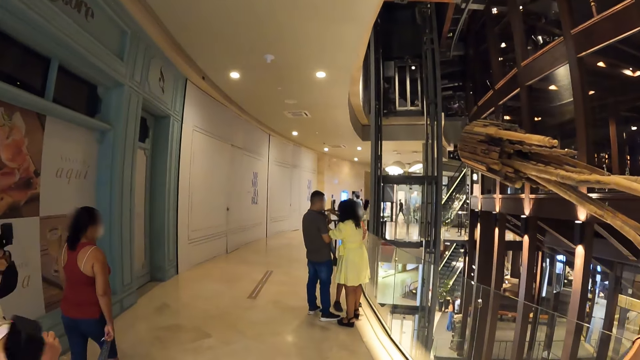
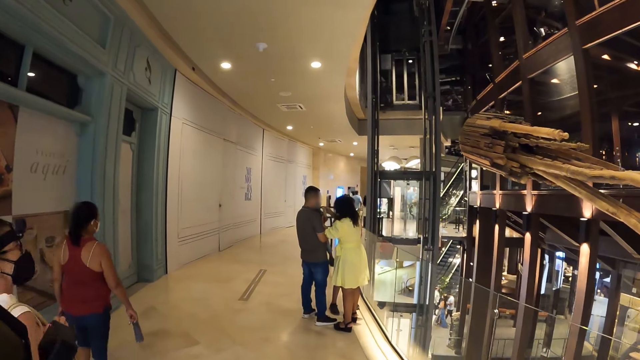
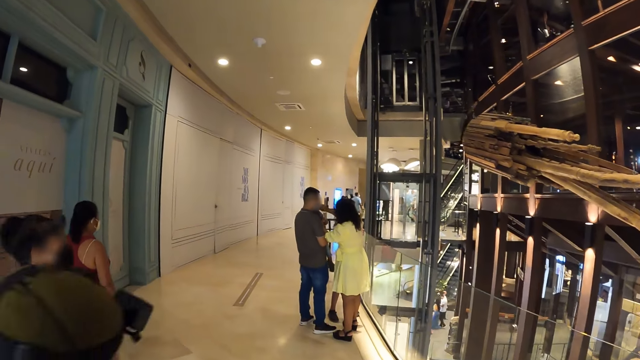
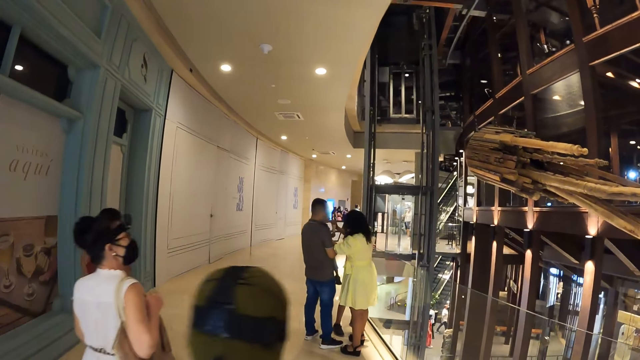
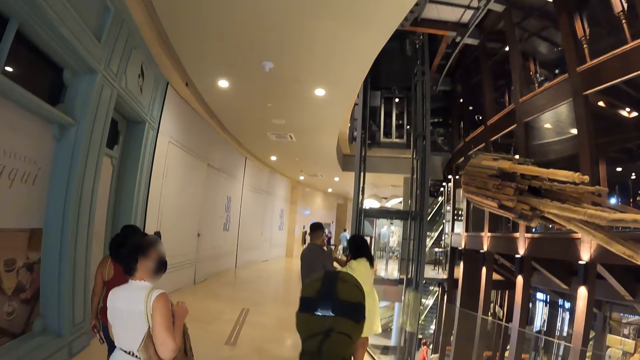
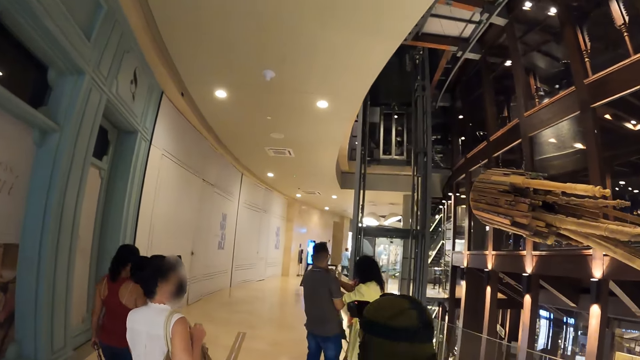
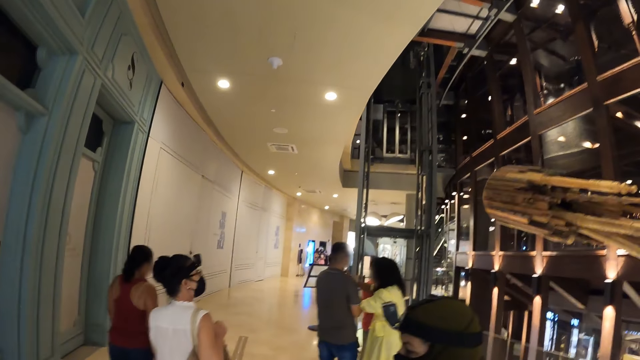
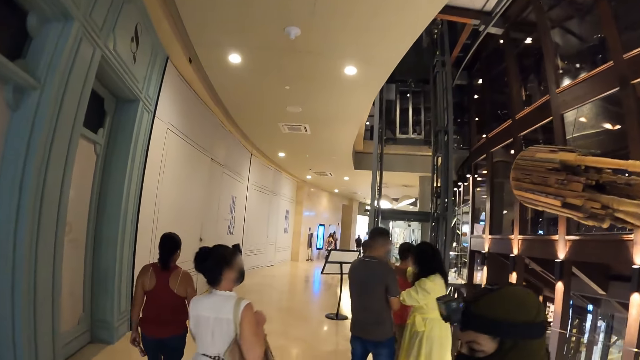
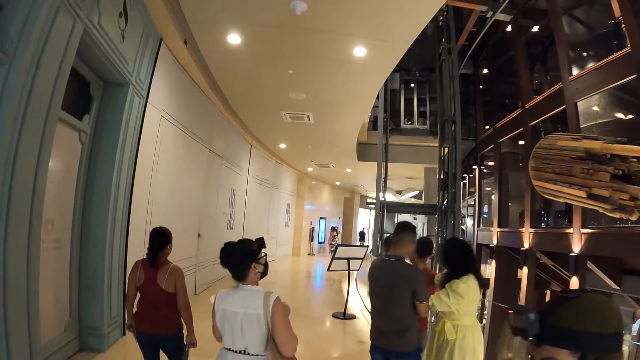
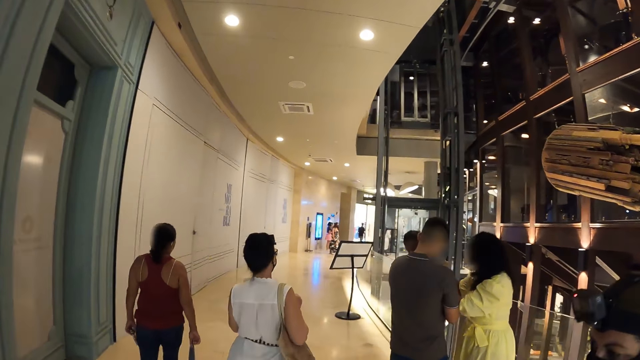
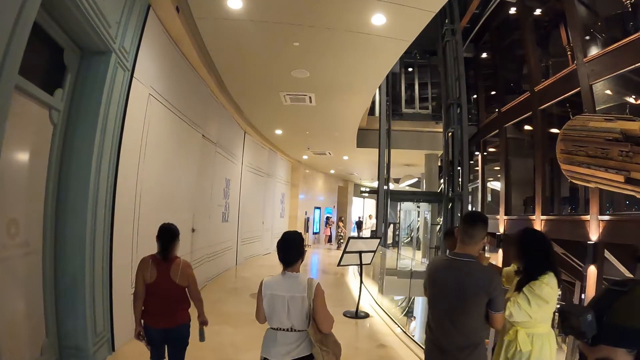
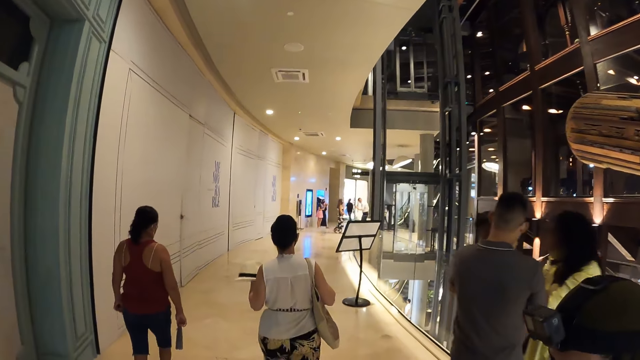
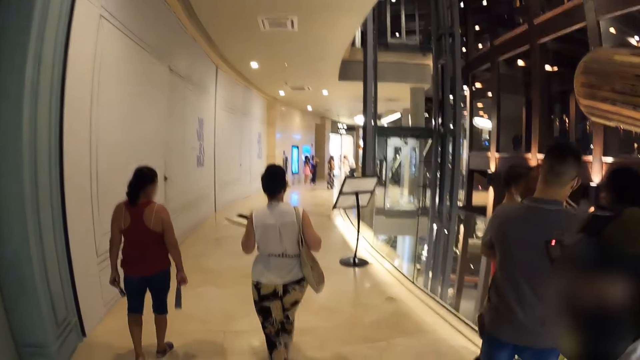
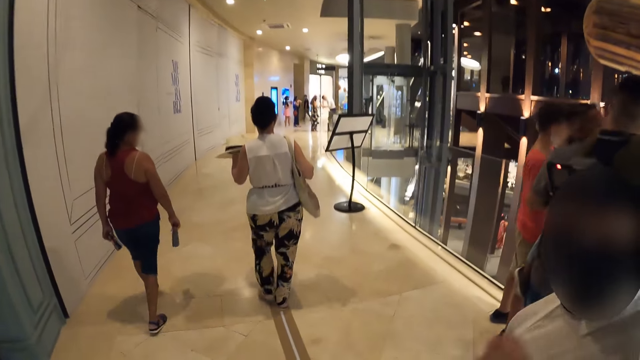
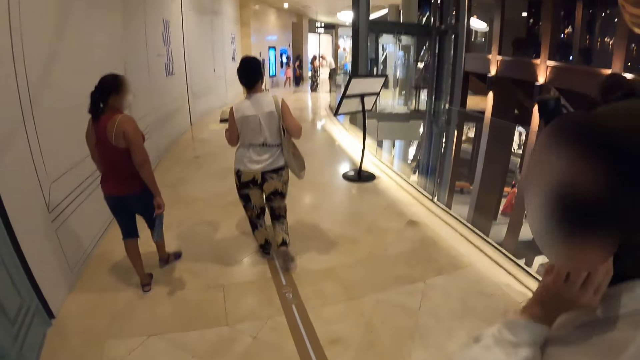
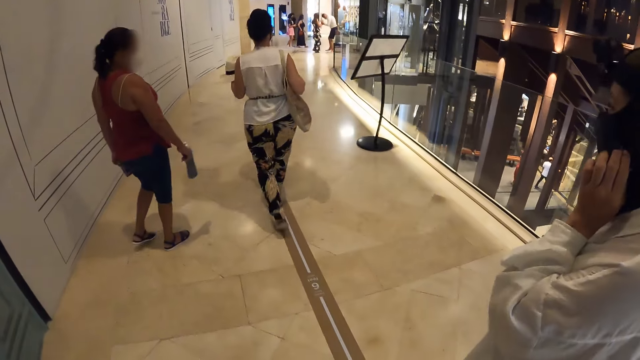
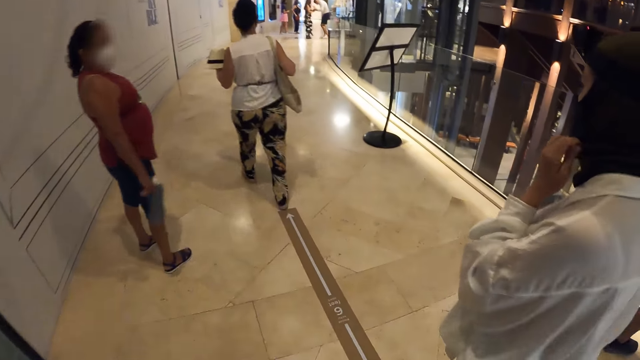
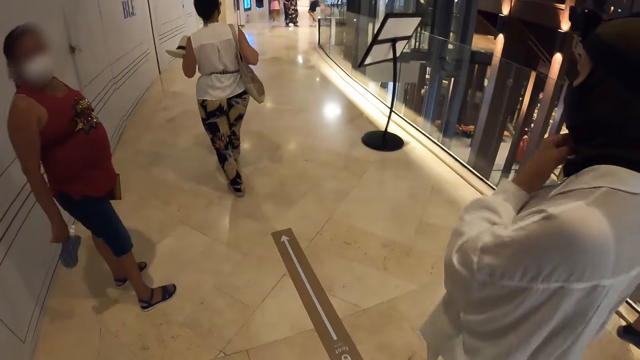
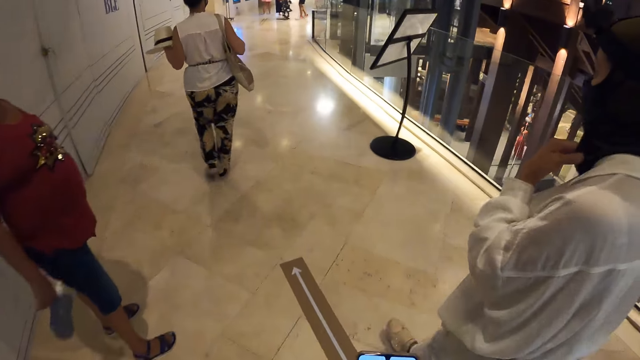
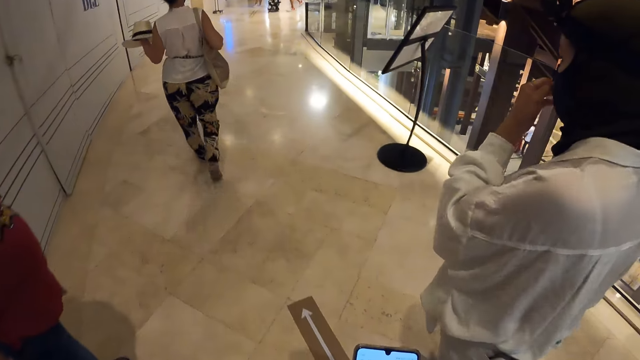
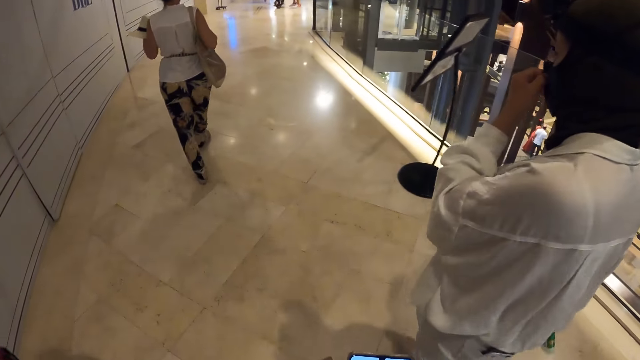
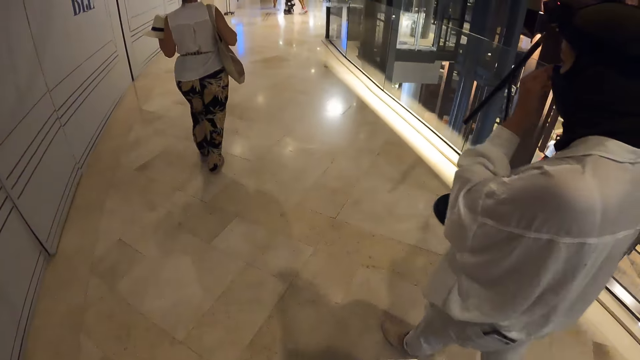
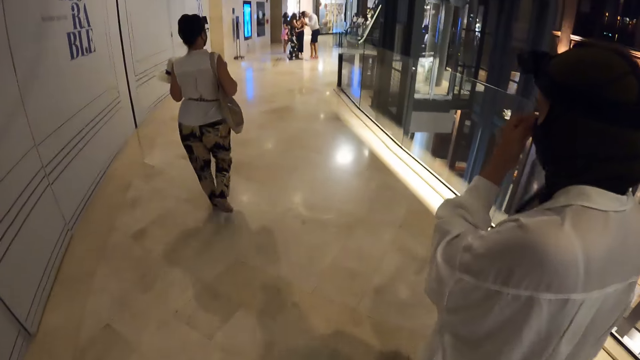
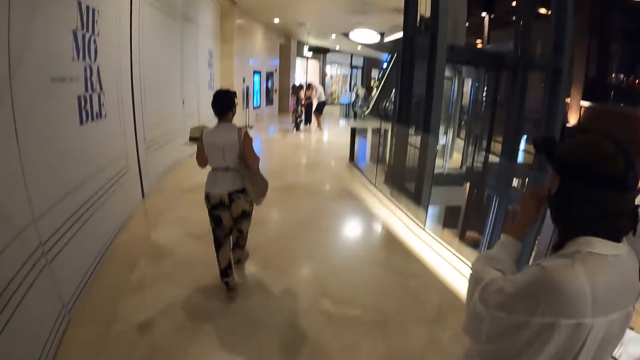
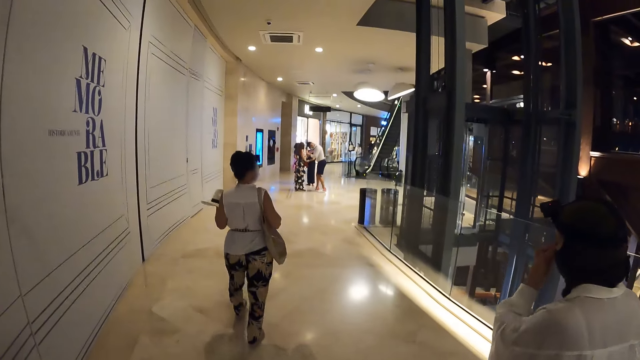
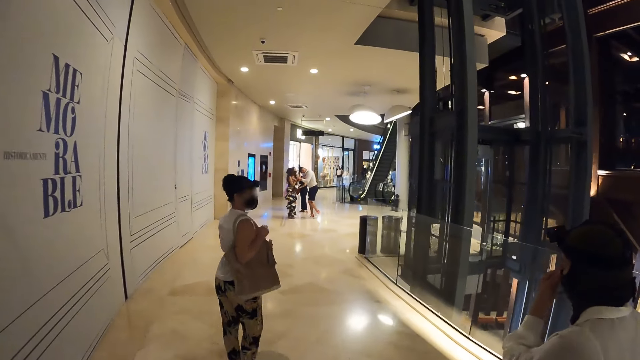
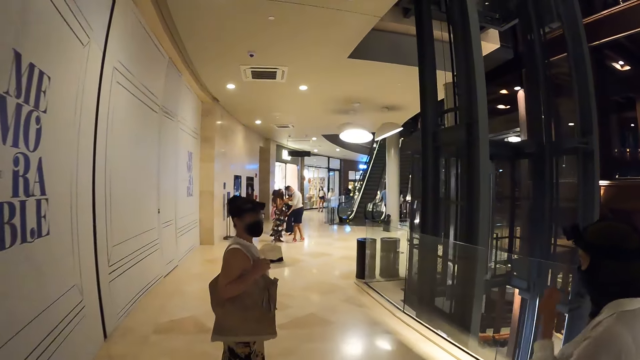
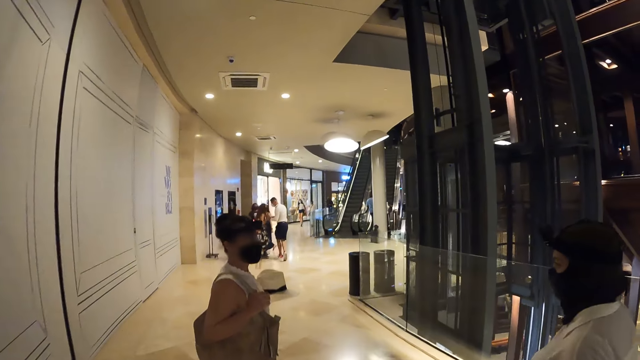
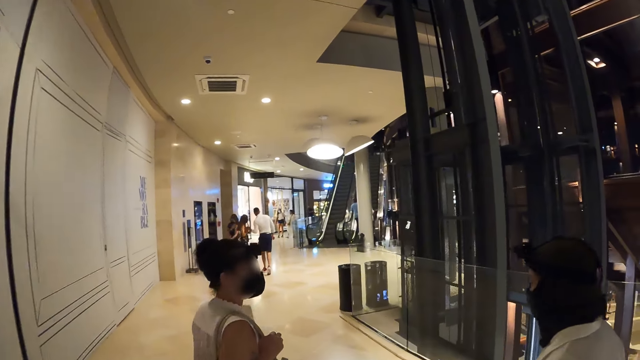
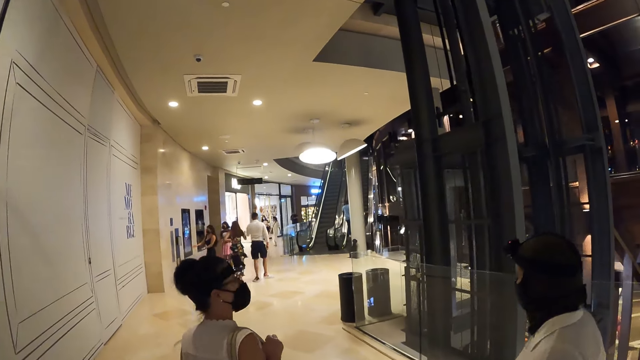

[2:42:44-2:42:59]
A woman dances with a man. The camera wearer browses on a phone. They walk in the building.

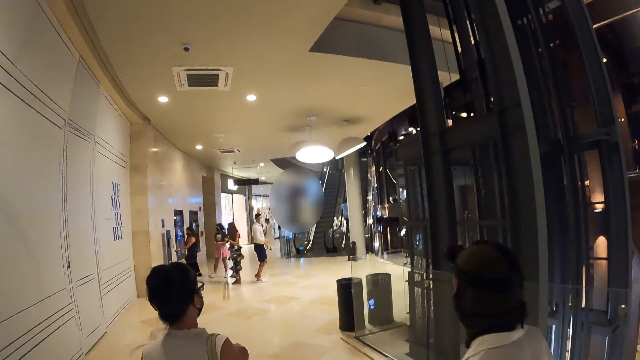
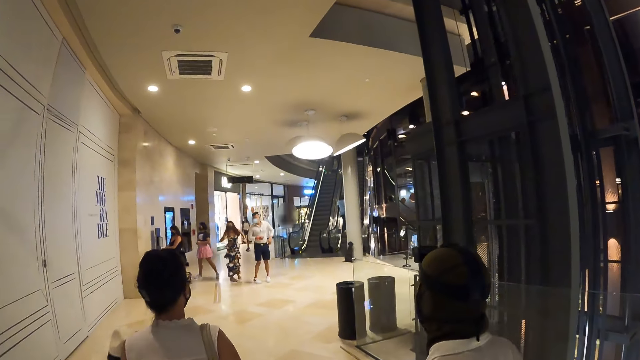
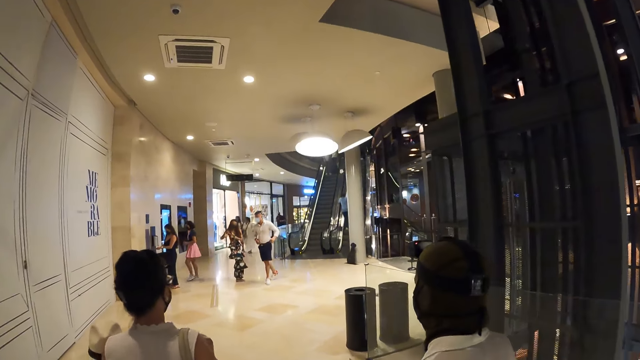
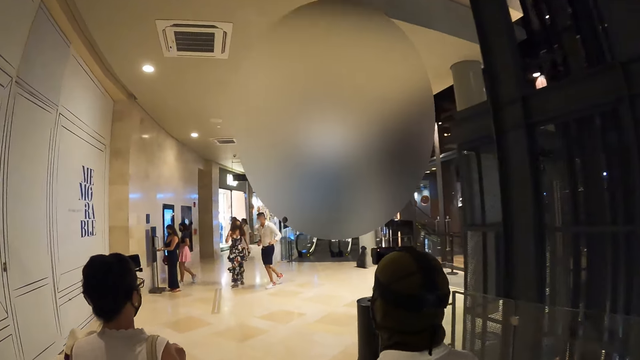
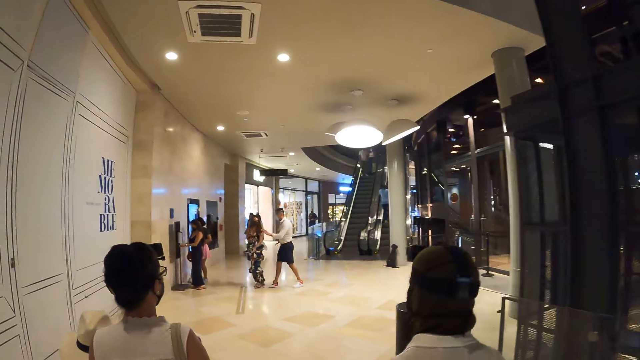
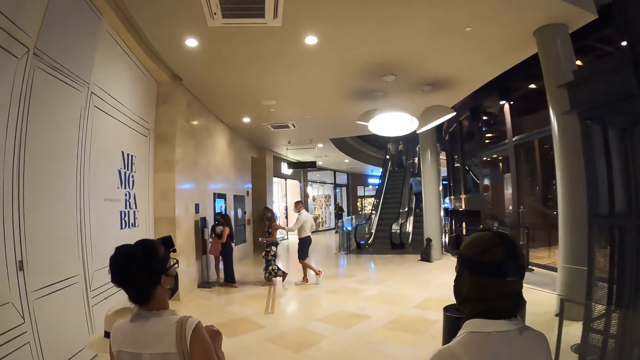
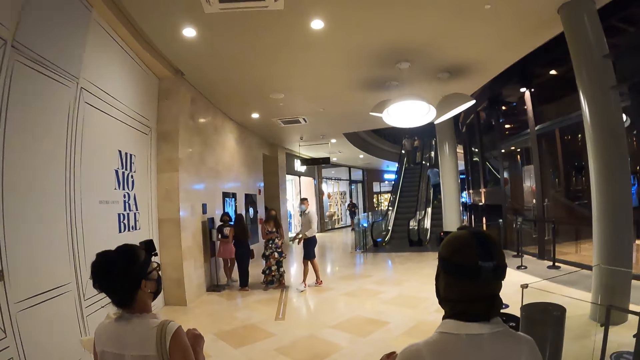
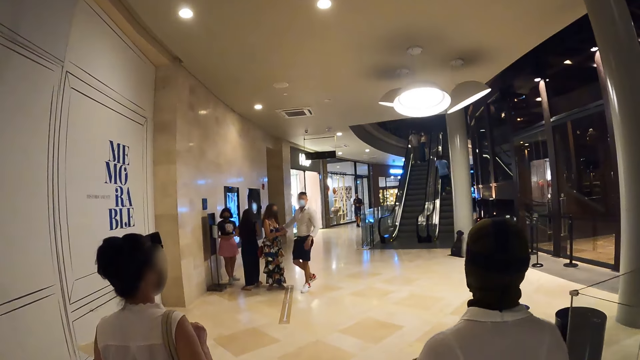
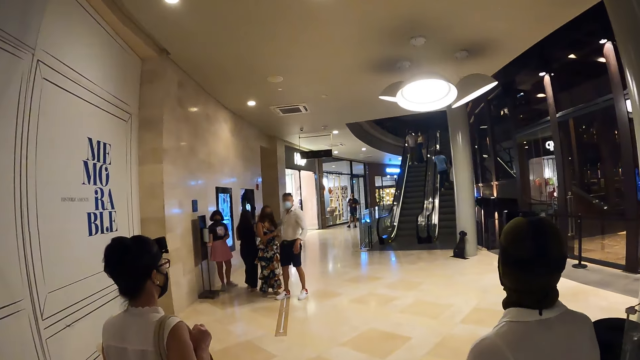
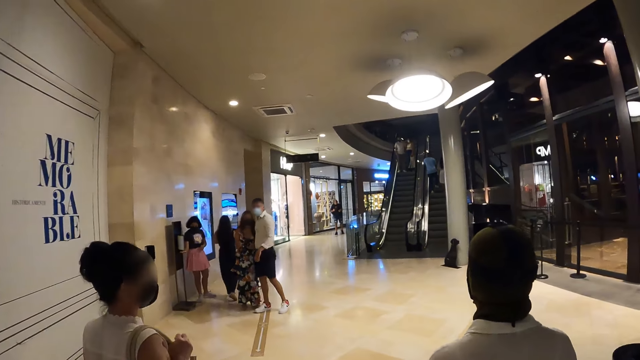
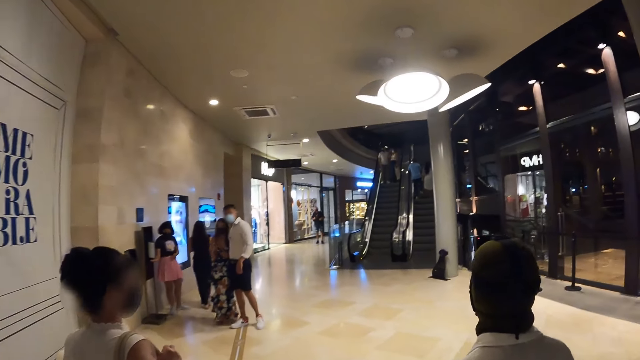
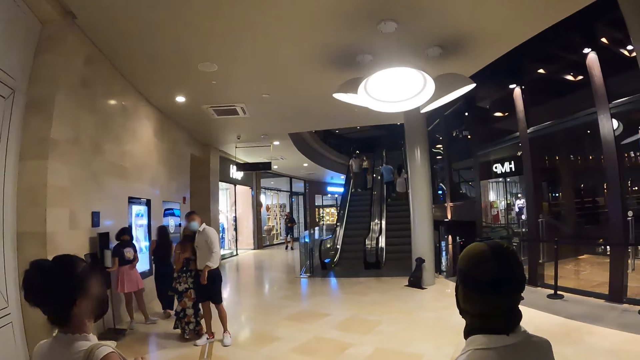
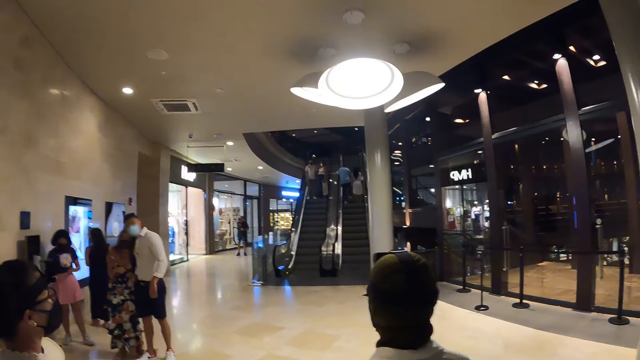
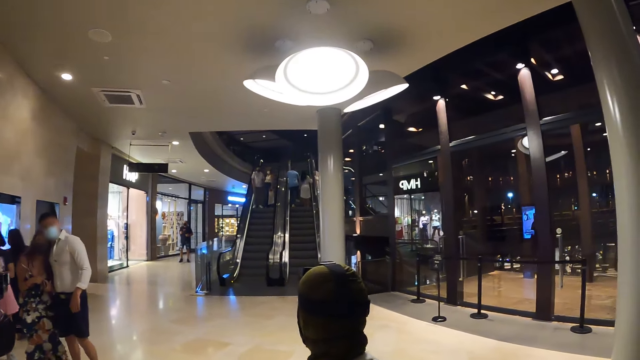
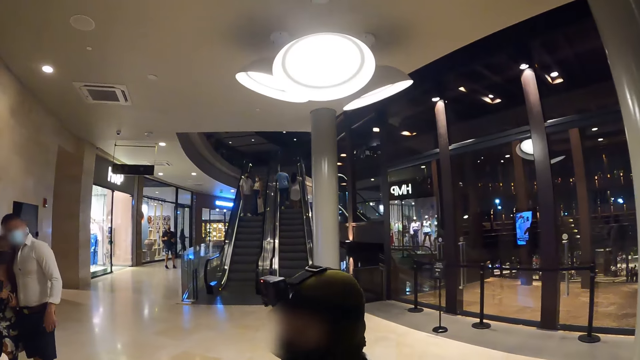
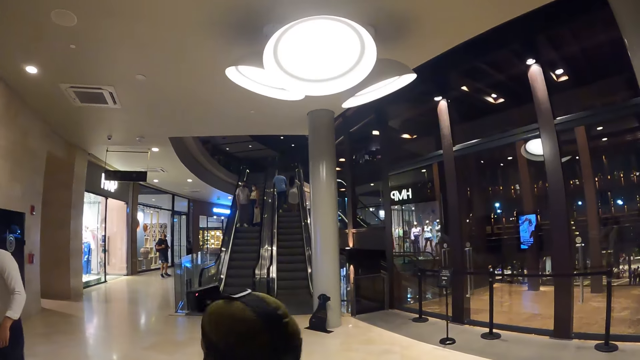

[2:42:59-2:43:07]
The man hugs the woman.
